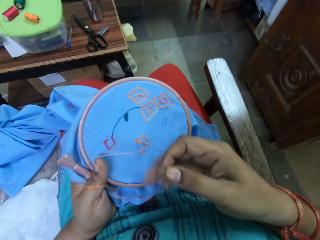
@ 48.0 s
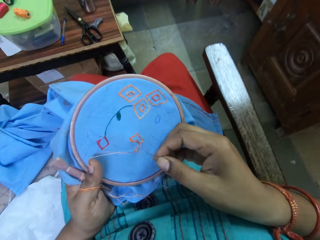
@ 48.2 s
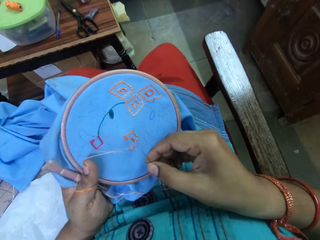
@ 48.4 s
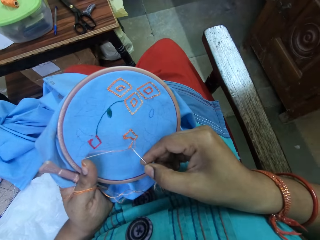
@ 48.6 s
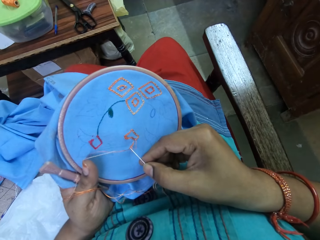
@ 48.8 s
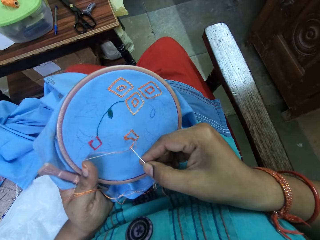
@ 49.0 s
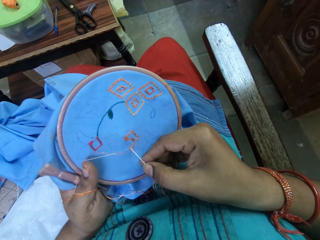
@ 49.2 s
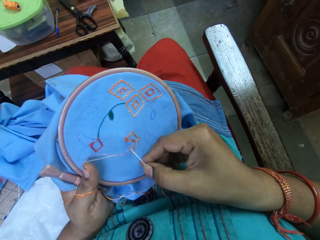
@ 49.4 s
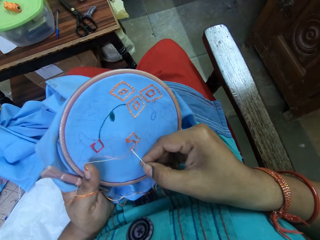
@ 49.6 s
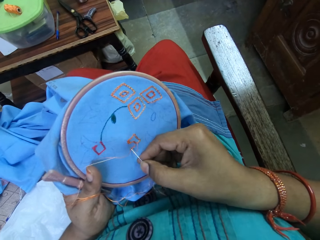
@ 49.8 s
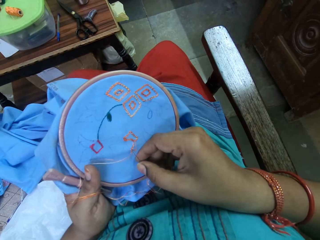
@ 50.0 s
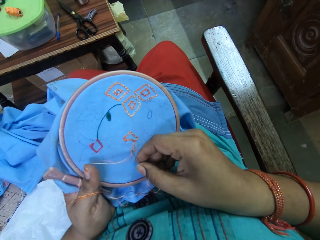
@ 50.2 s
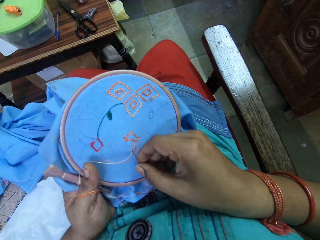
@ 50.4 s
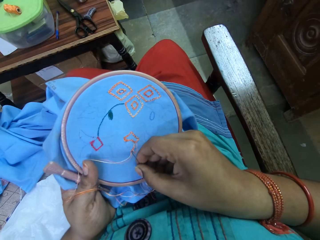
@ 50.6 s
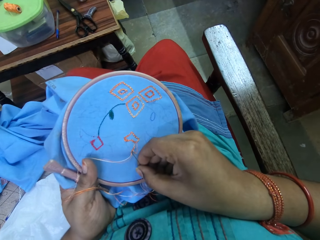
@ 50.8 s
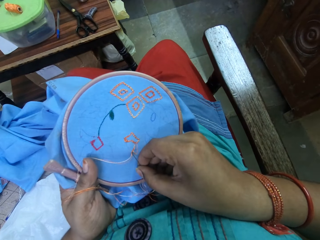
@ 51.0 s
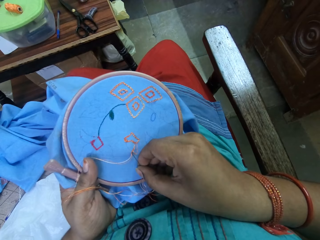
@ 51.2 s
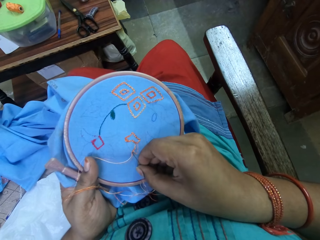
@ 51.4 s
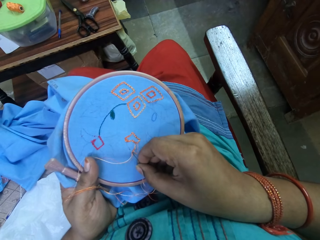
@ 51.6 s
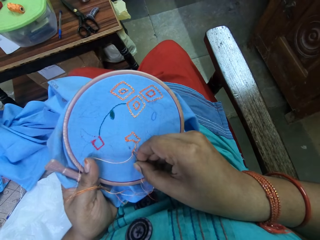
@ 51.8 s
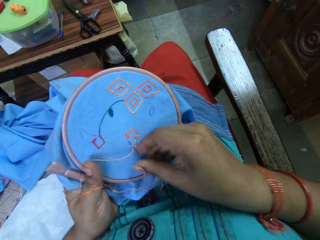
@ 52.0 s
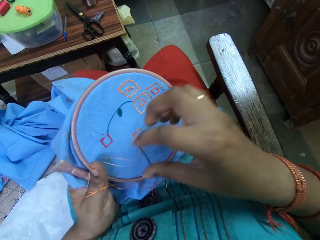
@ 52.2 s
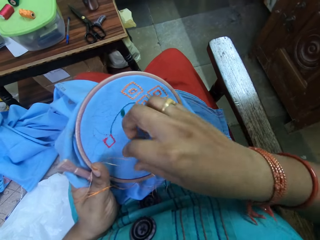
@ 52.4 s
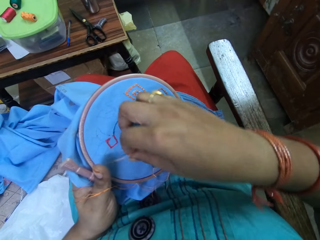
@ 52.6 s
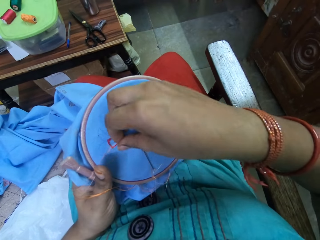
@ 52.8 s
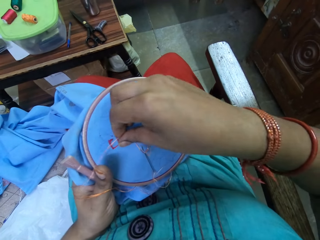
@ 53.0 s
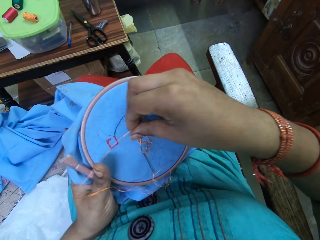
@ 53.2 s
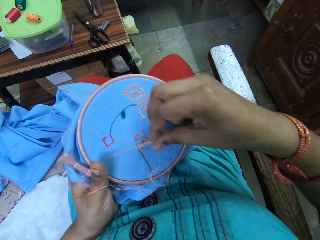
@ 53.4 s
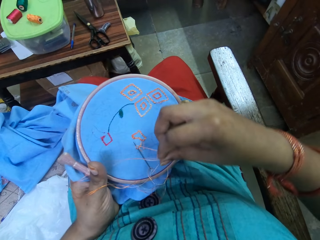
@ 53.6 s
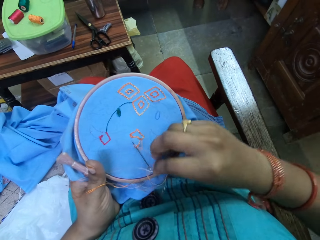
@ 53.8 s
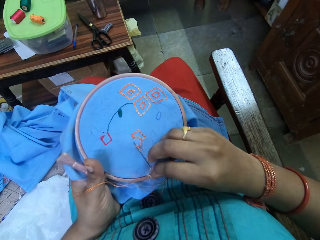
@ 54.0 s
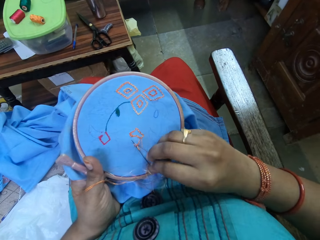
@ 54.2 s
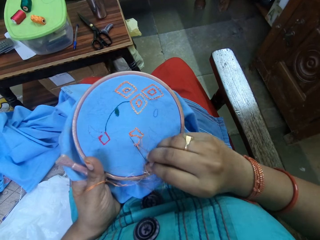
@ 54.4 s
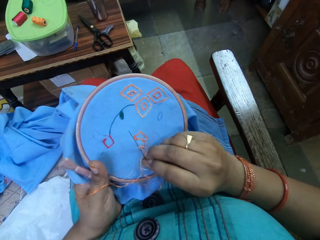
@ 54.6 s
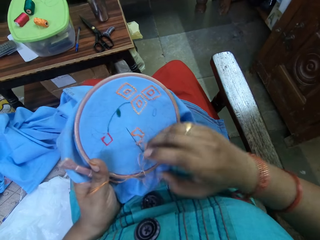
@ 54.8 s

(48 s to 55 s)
The camera wearer sews a cloth with a needle.

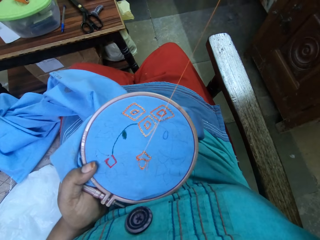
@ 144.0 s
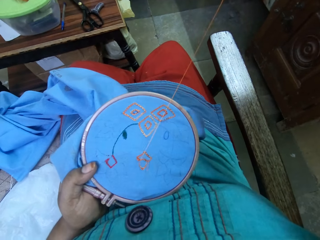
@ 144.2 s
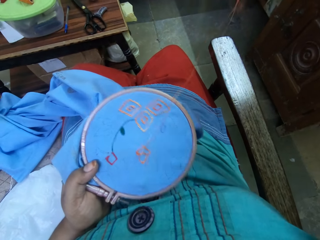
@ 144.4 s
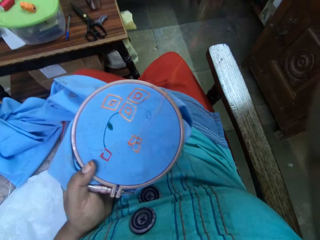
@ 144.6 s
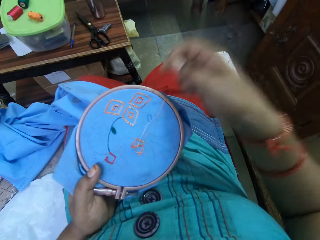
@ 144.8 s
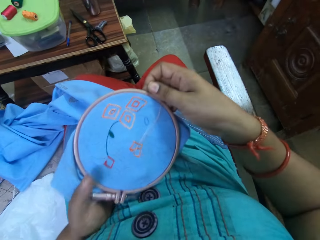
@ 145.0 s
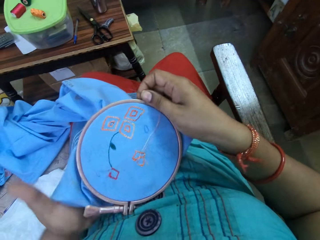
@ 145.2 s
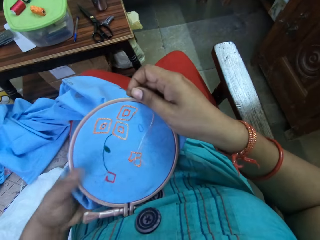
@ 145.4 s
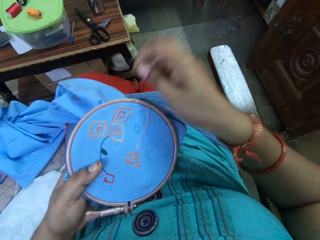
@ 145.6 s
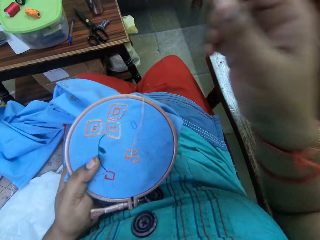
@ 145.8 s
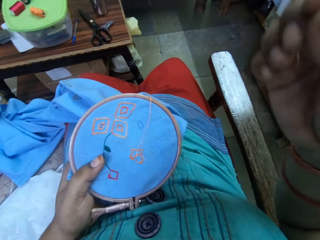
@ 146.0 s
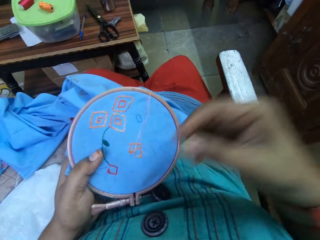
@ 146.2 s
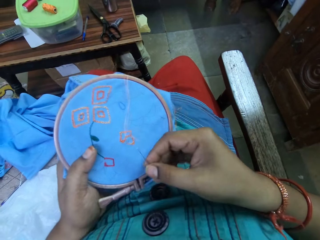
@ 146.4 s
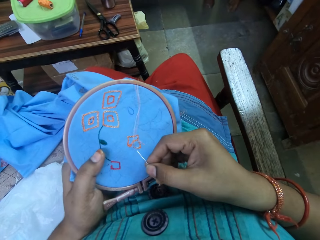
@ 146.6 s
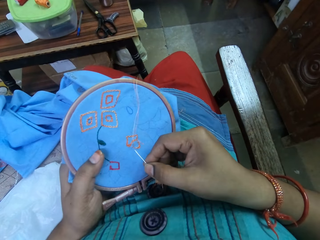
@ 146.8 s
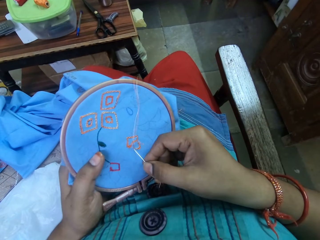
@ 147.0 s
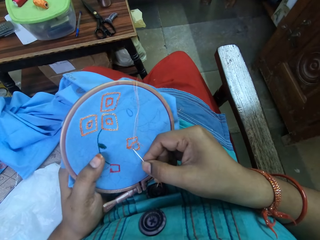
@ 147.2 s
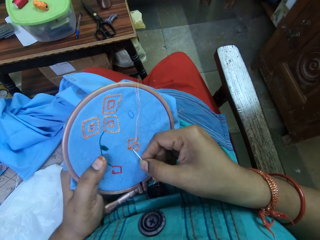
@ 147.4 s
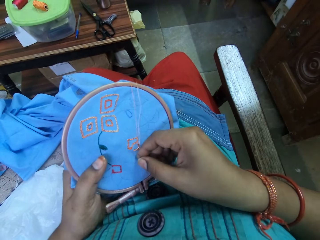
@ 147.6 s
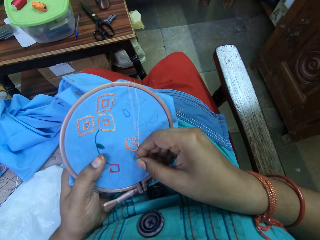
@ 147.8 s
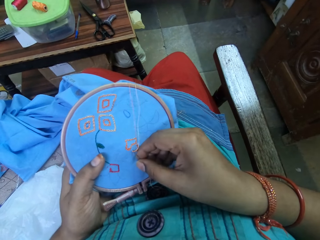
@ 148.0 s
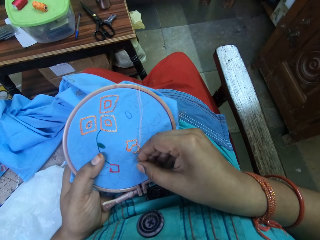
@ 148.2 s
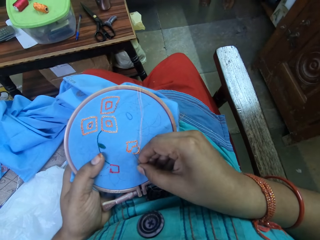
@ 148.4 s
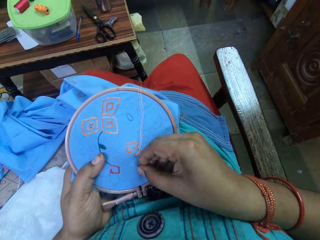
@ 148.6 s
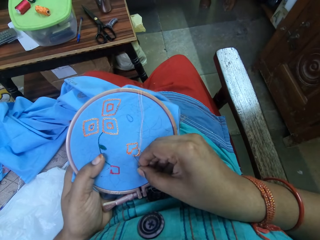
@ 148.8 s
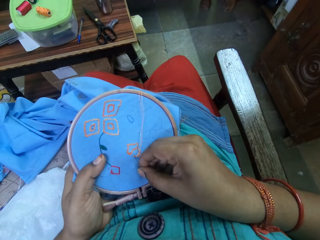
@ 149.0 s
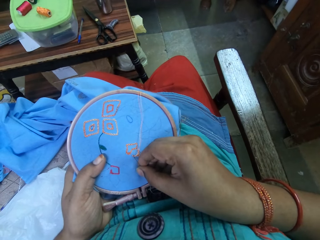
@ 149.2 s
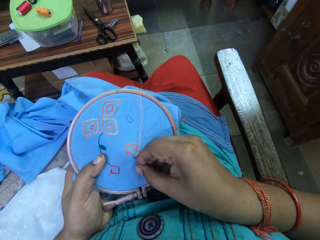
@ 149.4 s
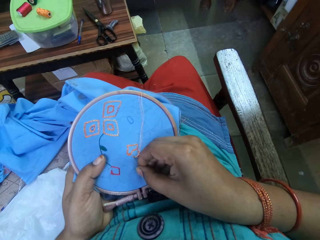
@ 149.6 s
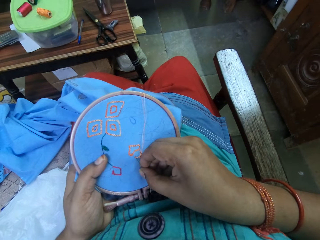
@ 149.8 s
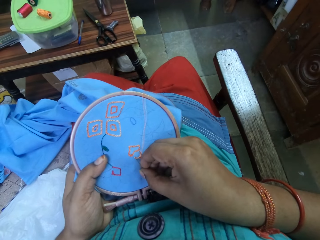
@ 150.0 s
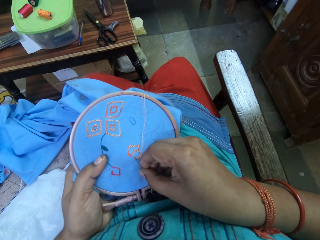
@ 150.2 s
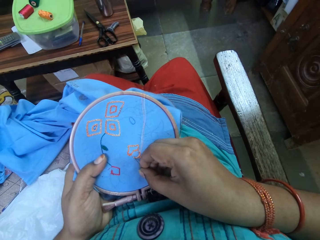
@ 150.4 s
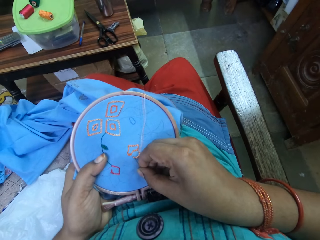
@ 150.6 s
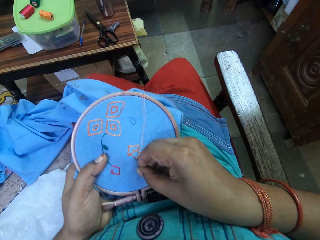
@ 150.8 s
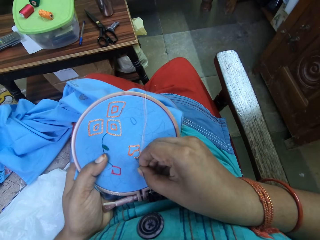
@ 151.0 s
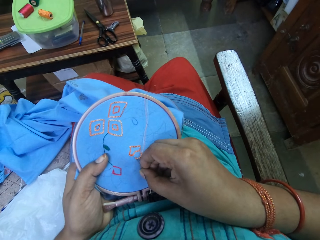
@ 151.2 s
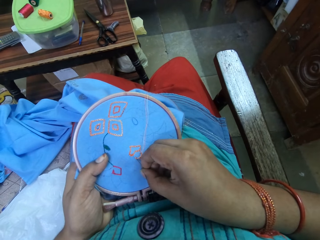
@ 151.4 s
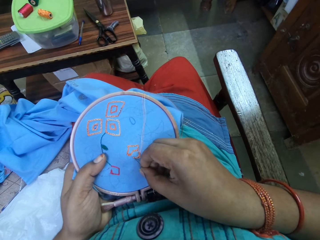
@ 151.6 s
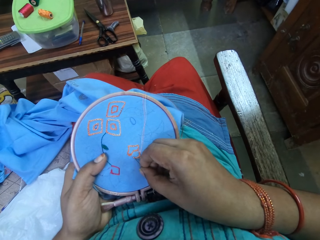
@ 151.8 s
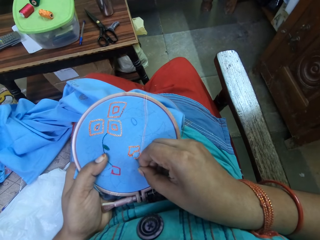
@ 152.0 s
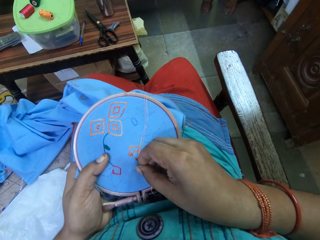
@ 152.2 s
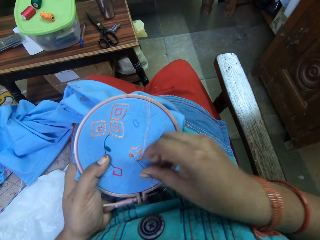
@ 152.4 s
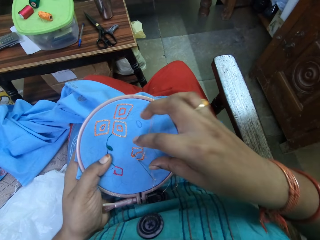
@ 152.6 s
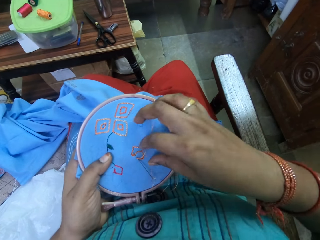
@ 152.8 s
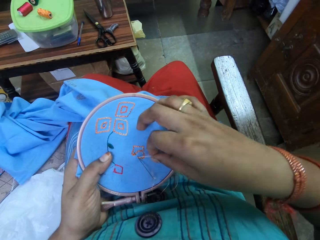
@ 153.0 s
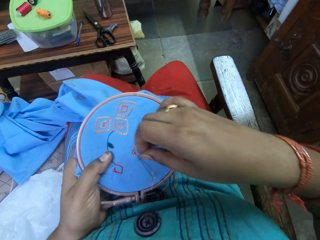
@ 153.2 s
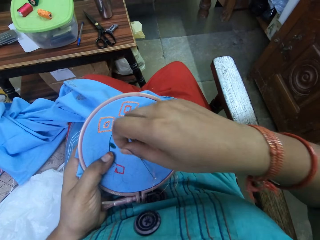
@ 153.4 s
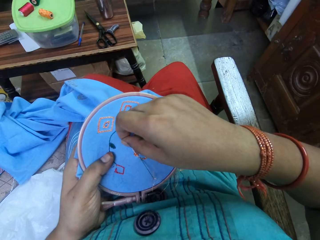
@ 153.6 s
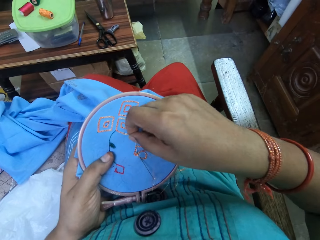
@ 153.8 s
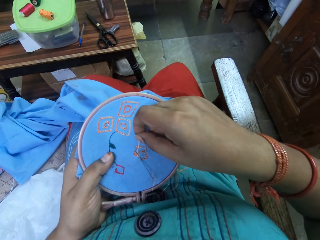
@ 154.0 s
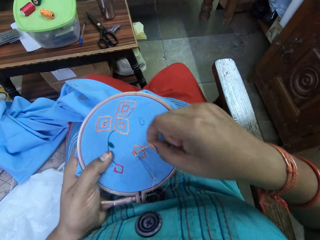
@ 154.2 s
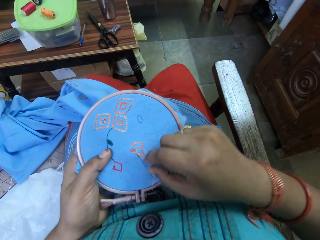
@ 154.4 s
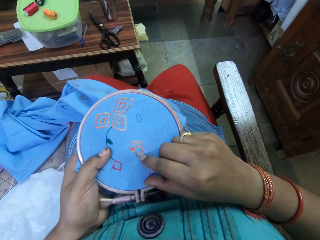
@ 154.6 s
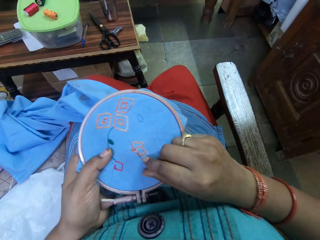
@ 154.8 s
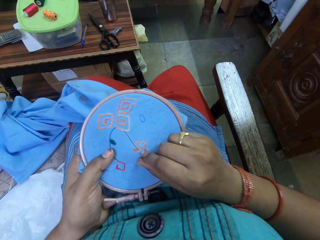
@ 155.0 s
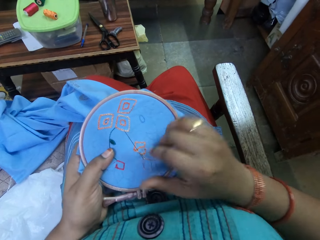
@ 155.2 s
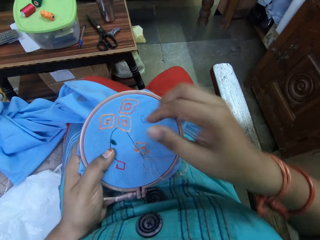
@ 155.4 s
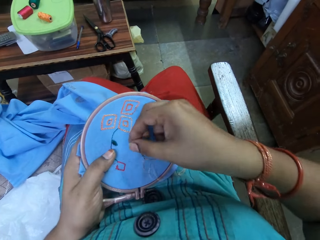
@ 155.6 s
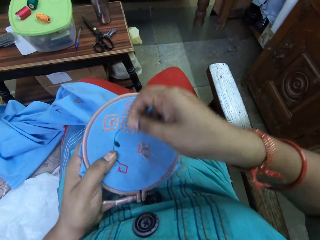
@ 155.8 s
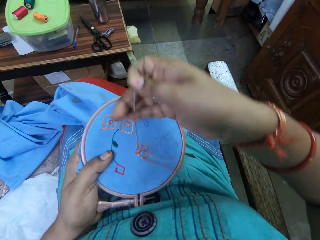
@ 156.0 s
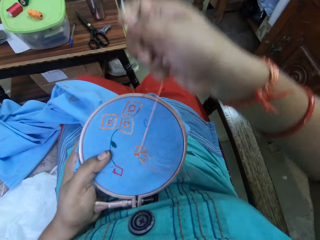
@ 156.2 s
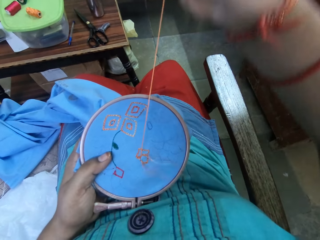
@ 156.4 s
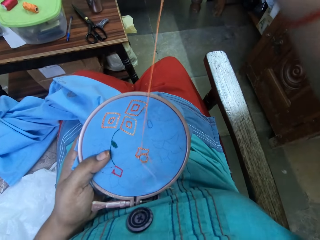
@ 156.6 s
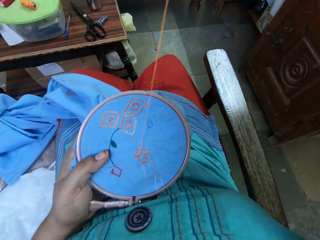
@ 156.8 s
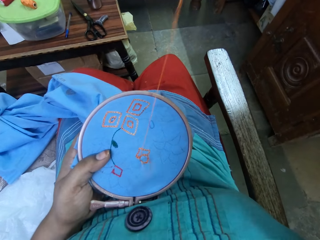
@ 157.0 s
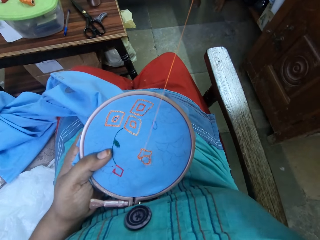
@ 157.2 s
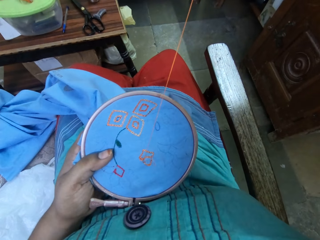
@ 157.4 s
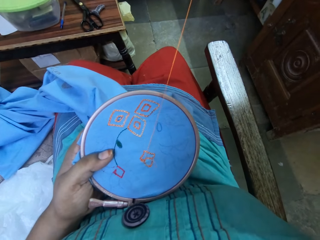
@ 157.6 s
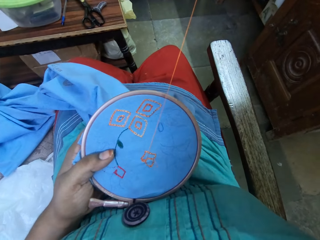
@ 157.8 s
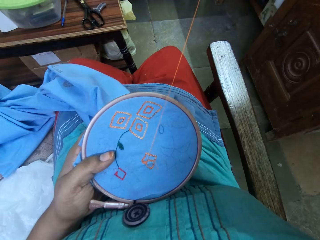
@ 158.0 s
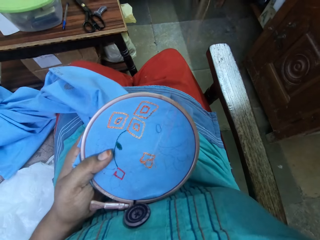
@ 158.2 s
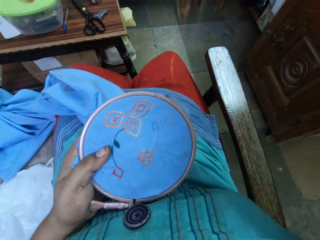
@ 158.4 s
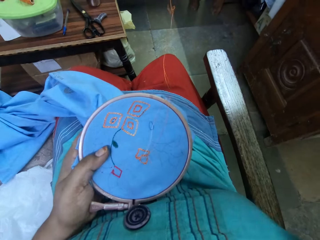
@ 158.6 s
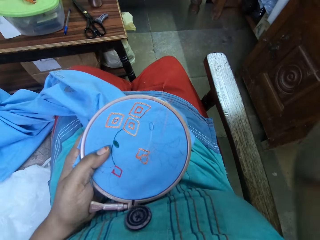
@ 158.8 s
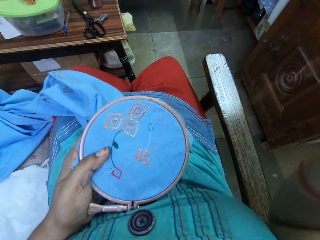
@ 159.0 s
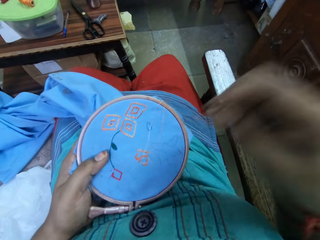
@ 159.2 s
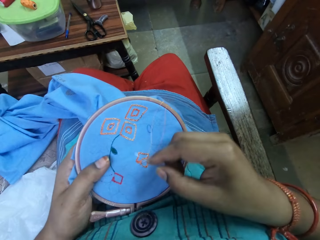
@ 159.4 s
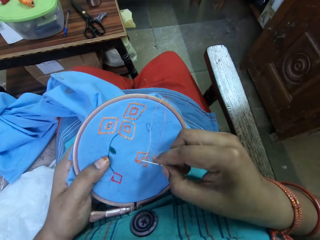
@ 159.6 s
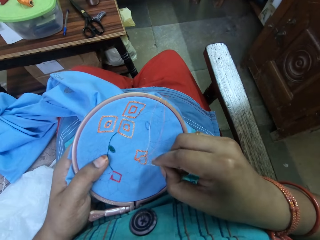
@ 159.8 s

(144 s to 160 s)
The camera wearer turns a cloth with her hand. She sews the cloth with a needle.
